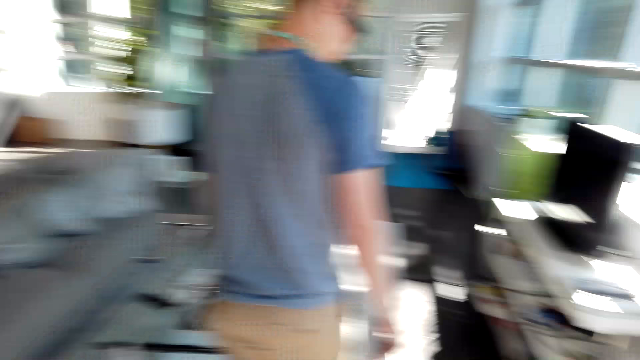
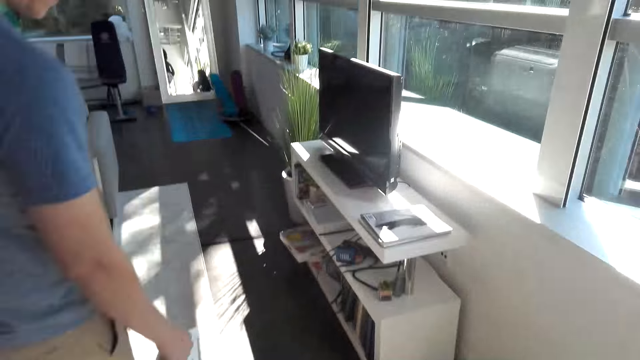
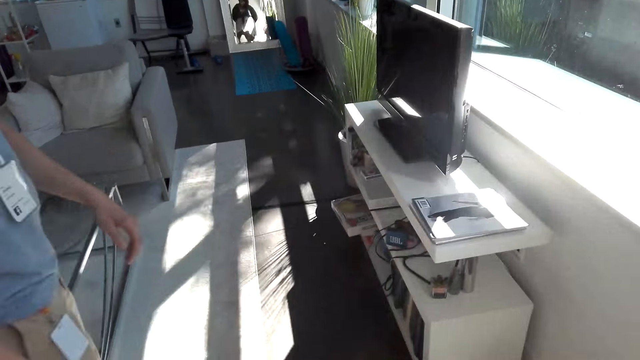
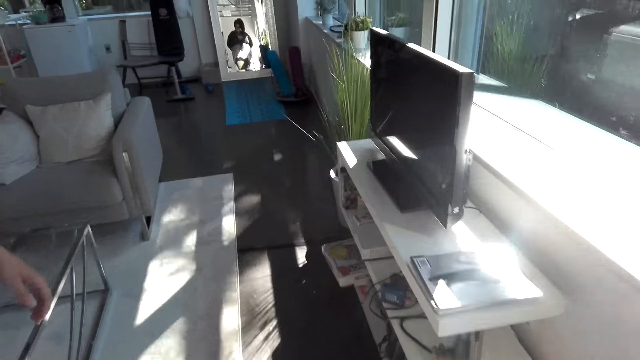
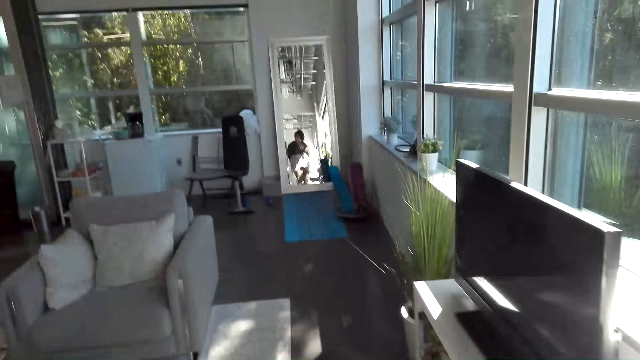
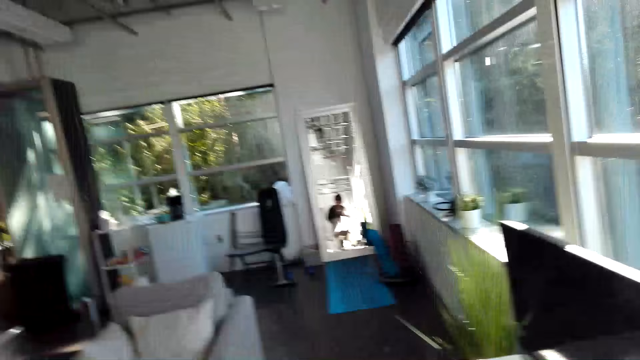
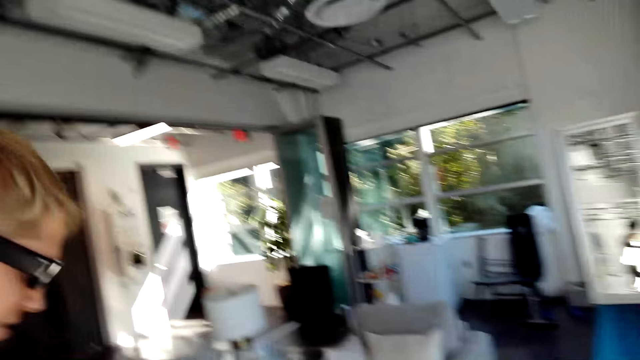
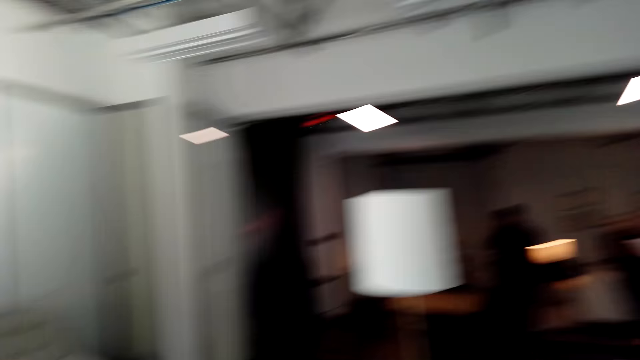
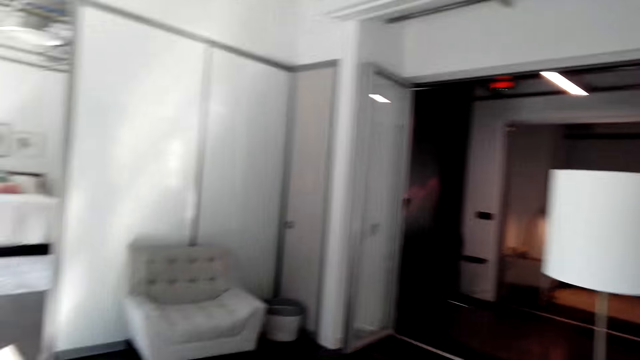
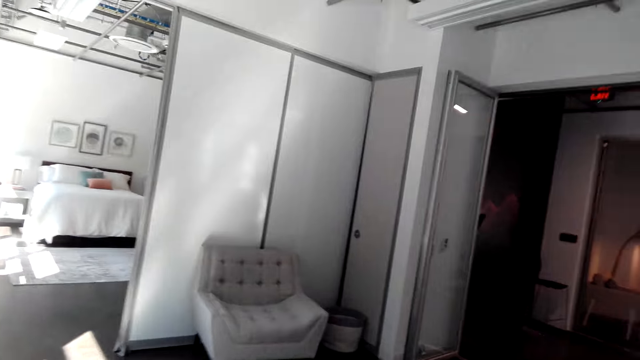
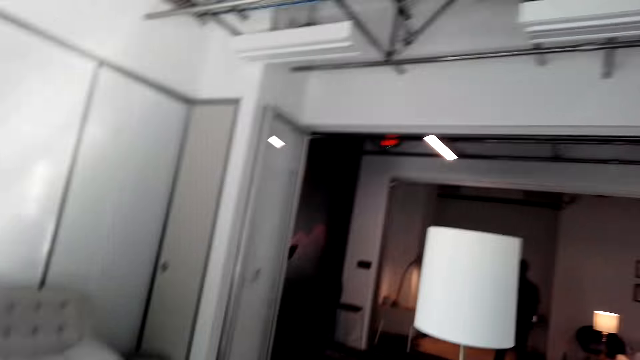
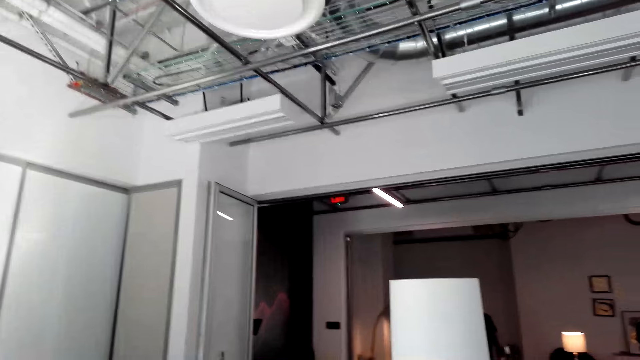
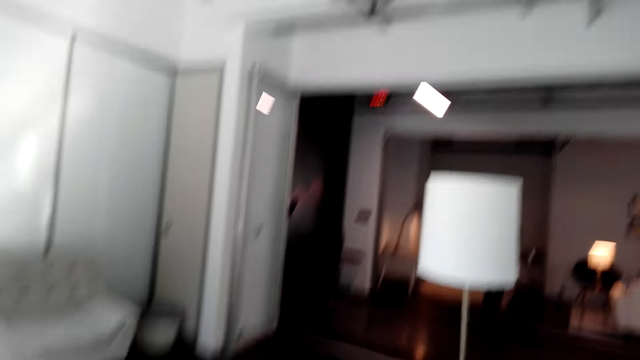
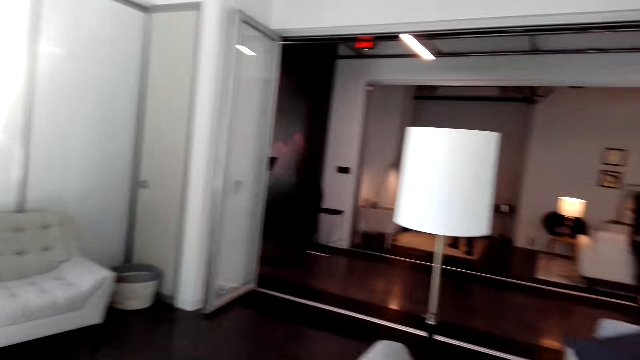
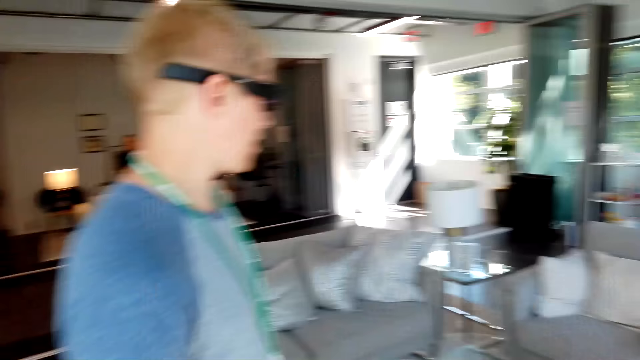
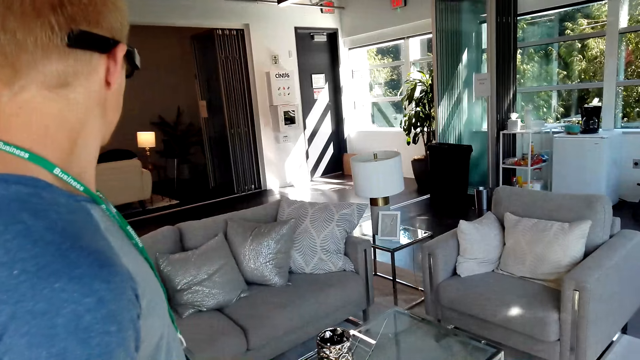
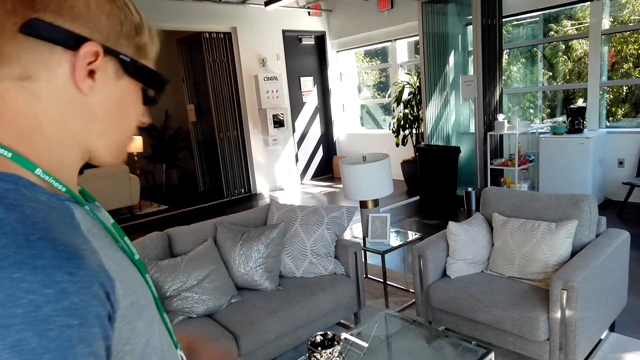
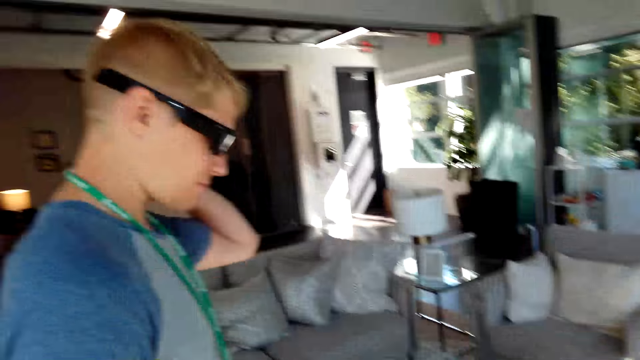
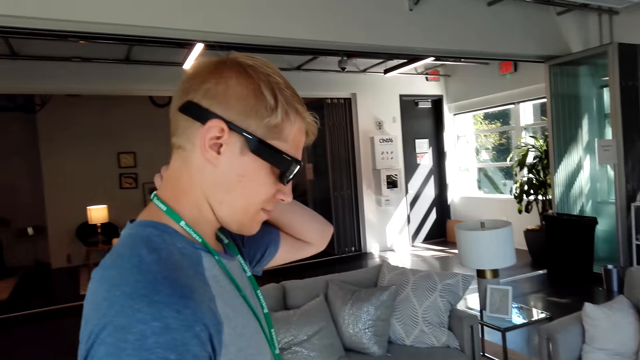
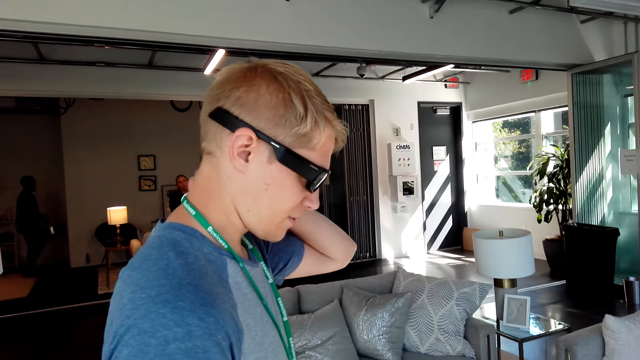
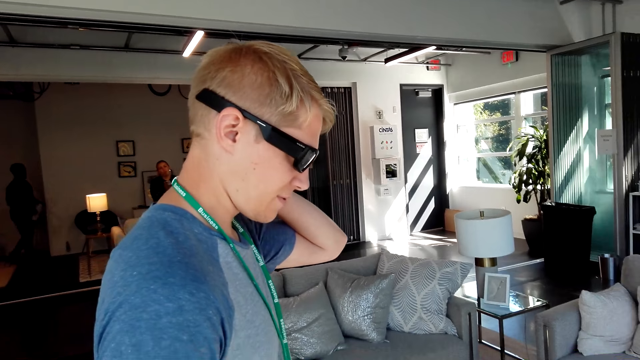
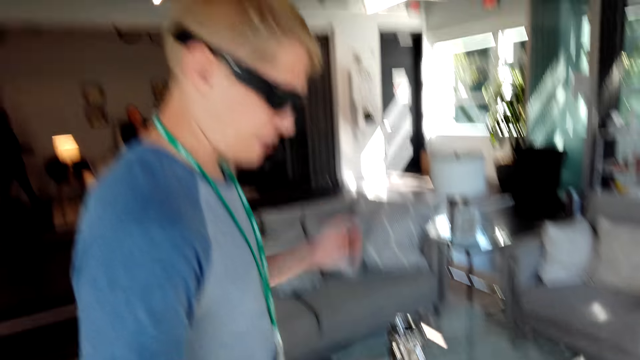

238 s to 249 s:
The camera wearer looks around the house. A man touches his neck.

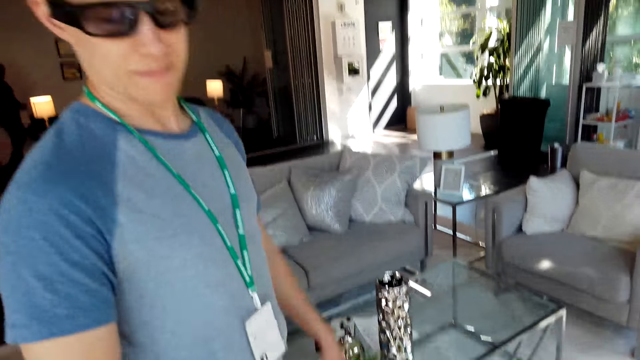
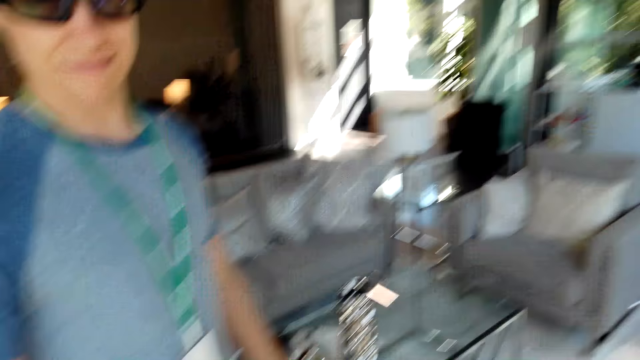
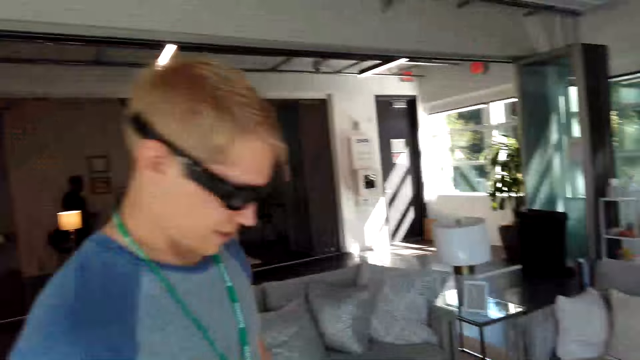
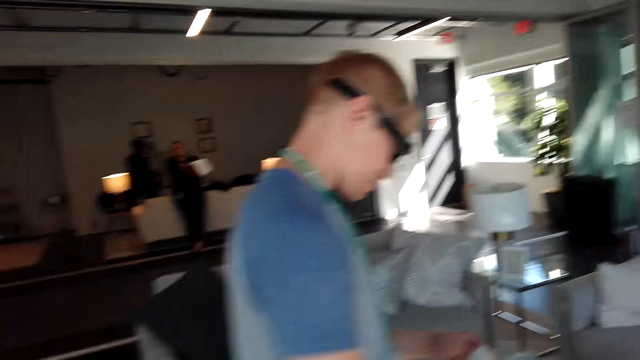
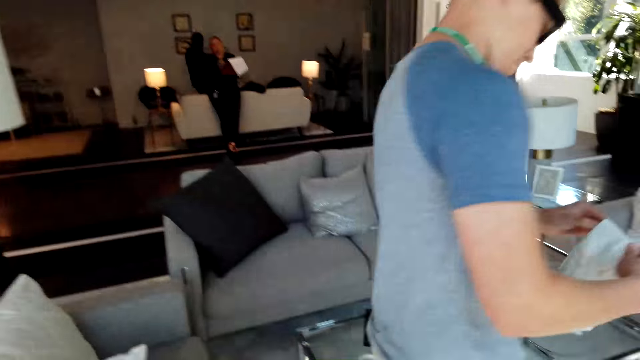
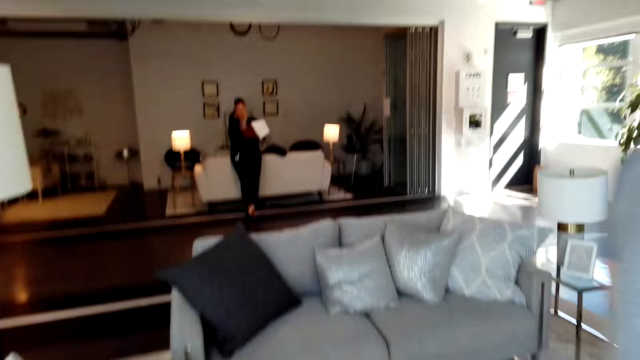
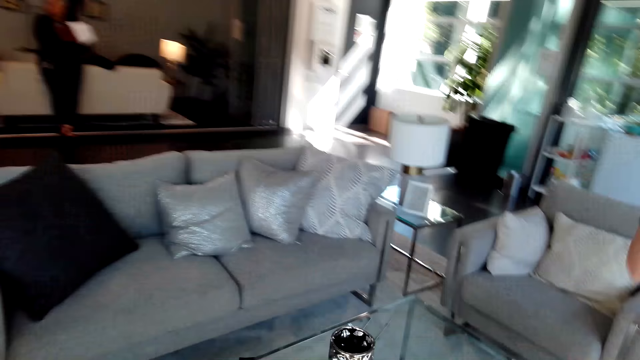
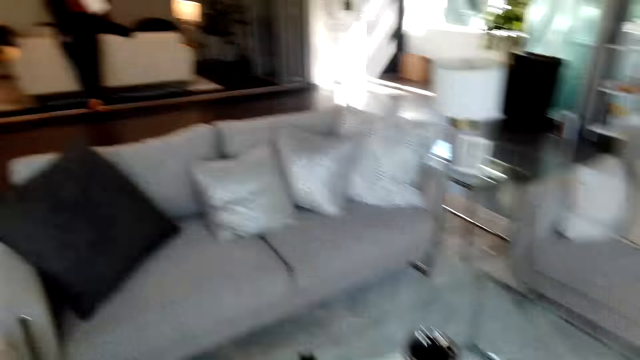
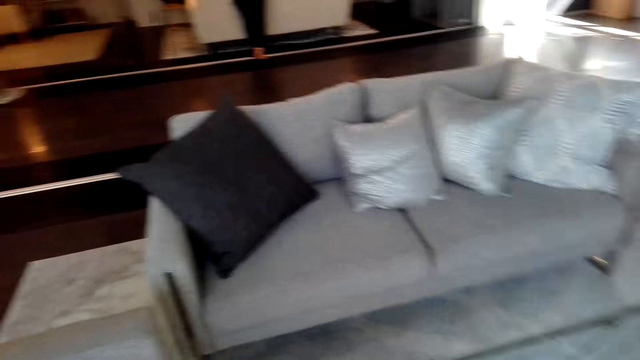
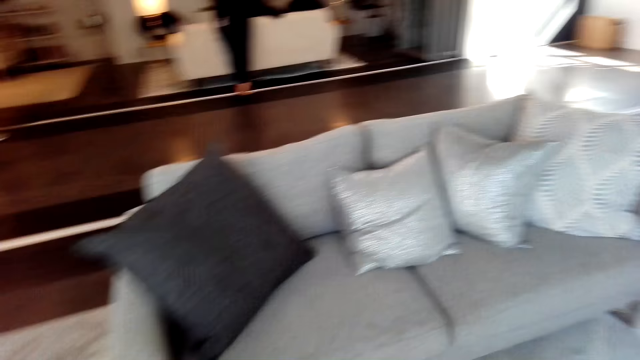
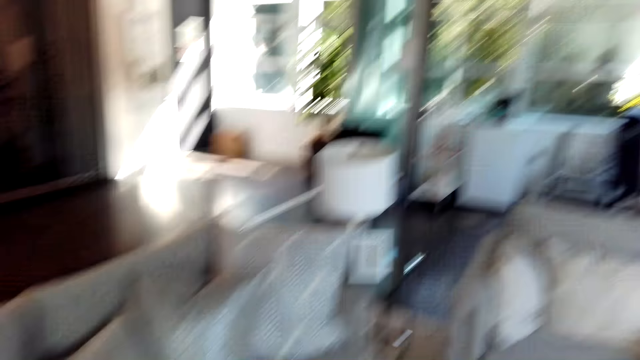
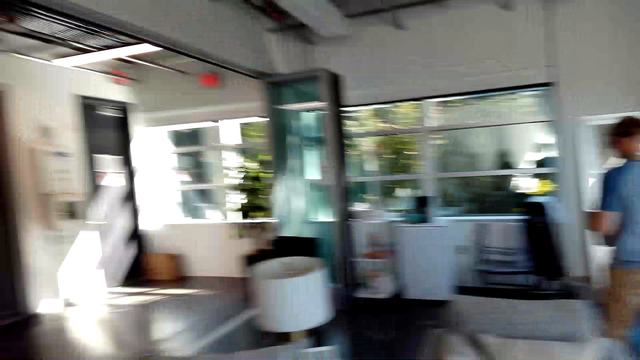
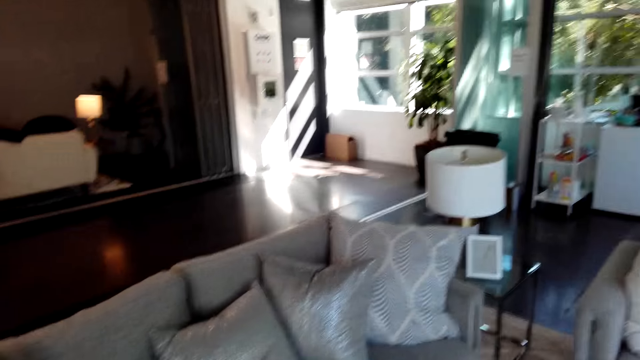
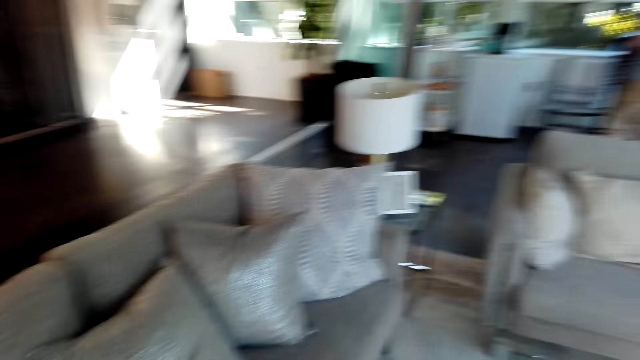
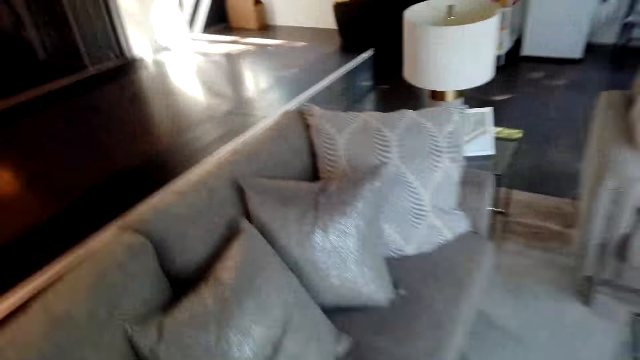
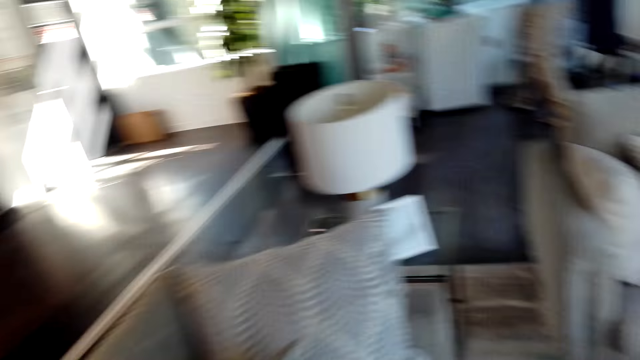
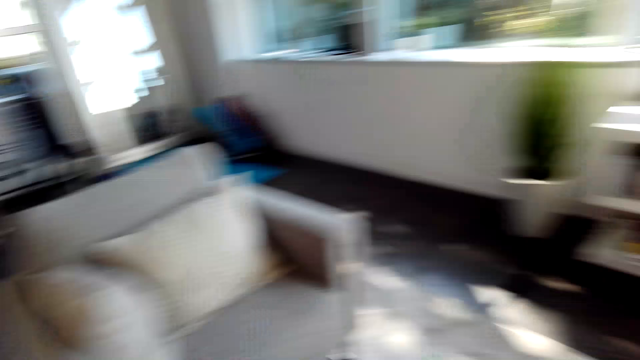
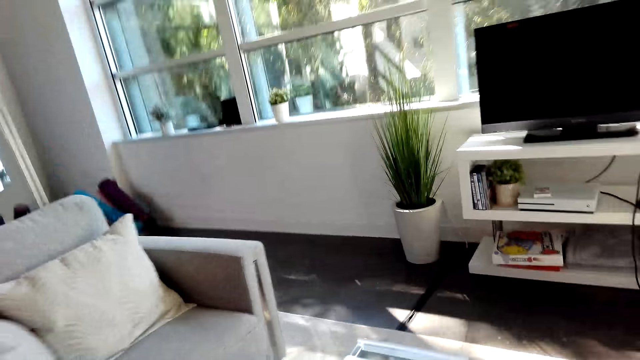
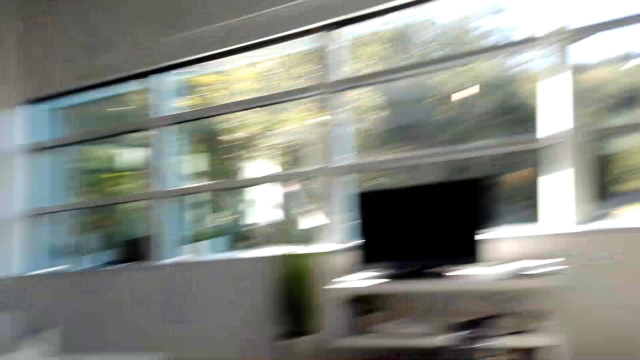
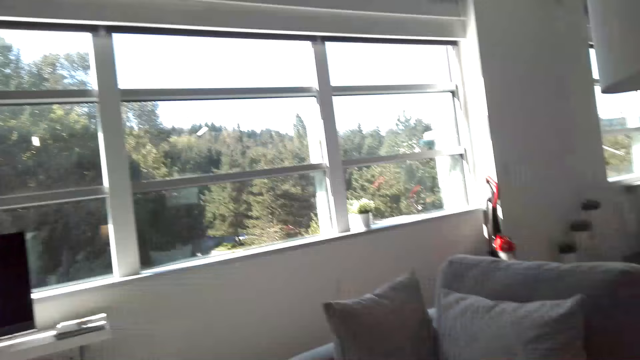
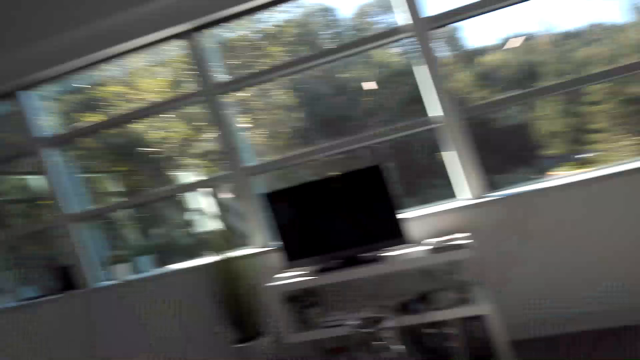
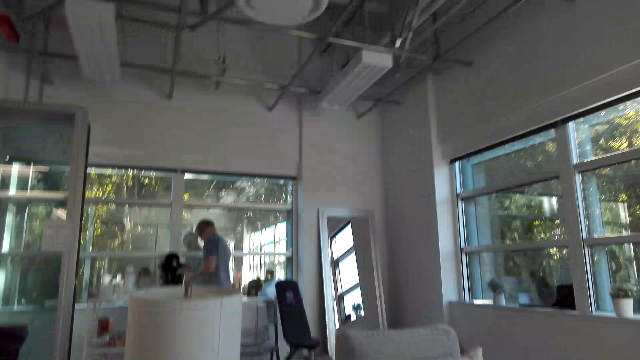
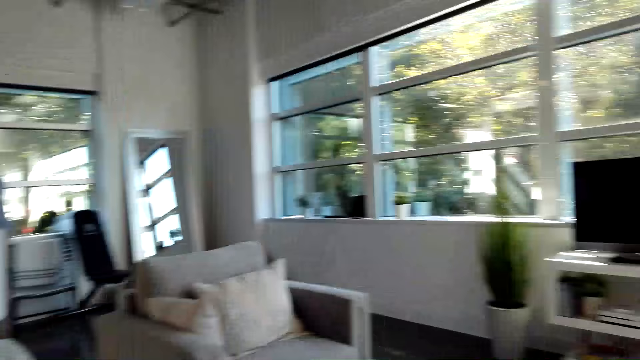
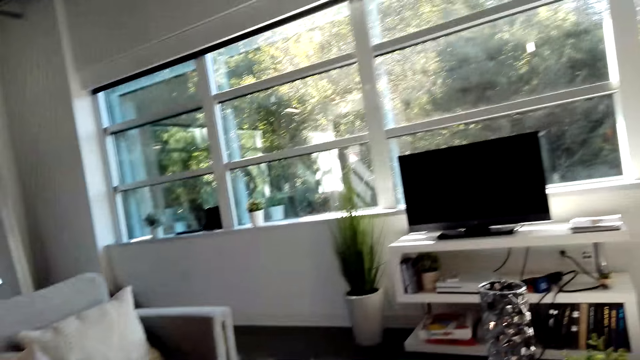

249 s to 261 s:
A male holds coffee with both hands. The camera wearer converses with the male. The male walks around the house. The camera wearer walks around the house and sits on the couch. The male prepares coffee.
